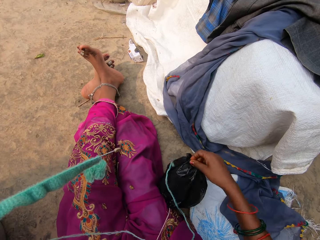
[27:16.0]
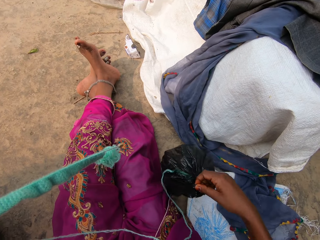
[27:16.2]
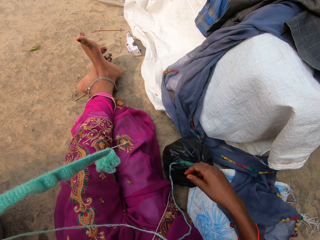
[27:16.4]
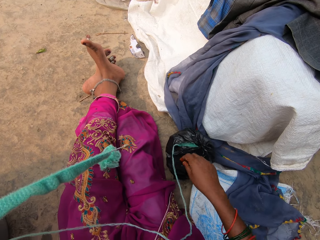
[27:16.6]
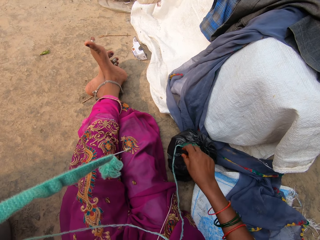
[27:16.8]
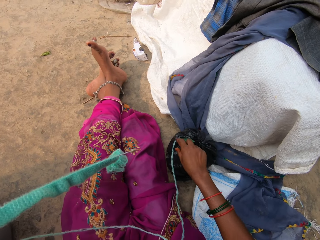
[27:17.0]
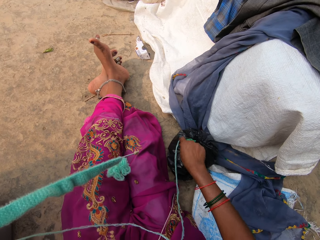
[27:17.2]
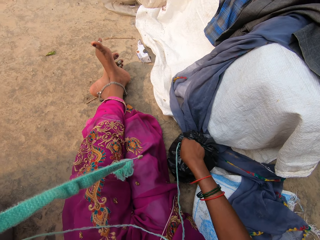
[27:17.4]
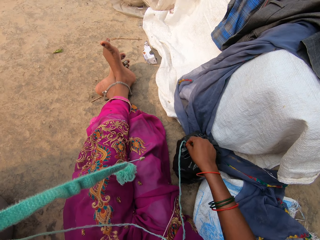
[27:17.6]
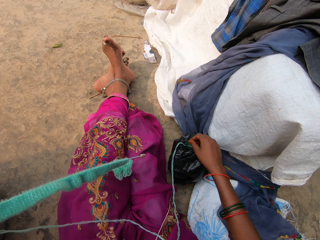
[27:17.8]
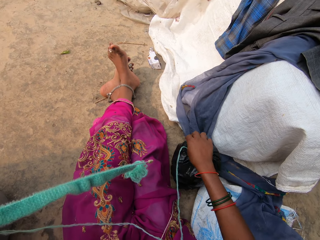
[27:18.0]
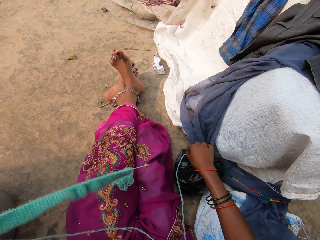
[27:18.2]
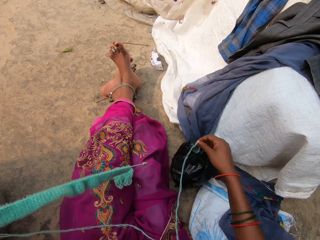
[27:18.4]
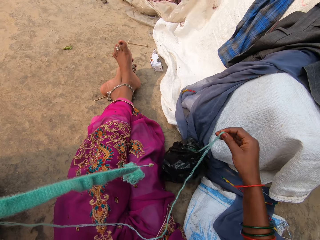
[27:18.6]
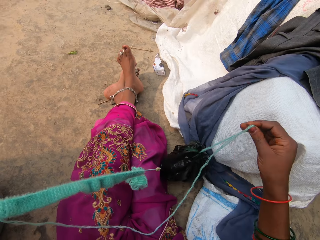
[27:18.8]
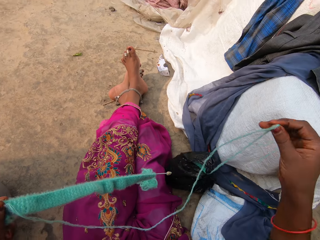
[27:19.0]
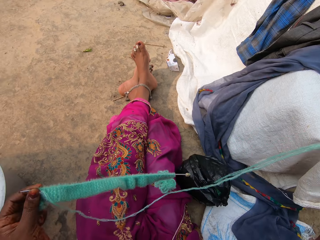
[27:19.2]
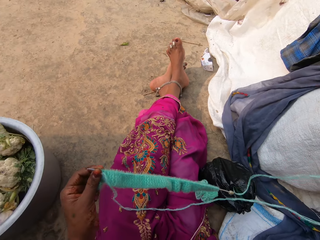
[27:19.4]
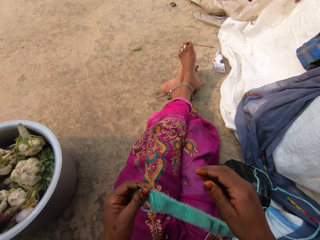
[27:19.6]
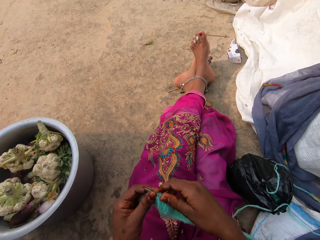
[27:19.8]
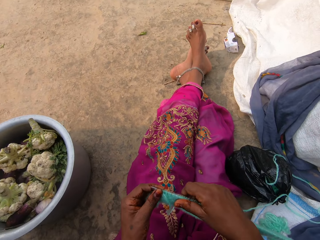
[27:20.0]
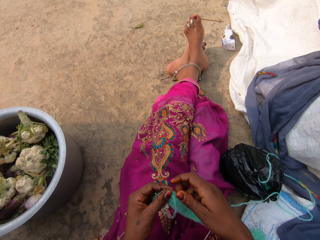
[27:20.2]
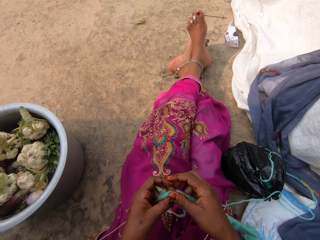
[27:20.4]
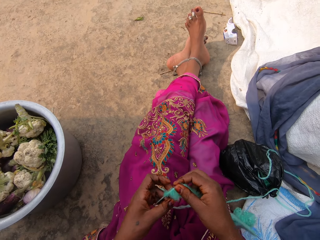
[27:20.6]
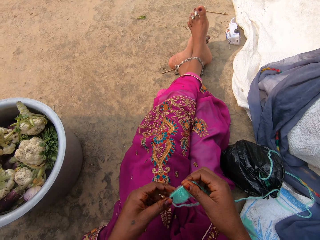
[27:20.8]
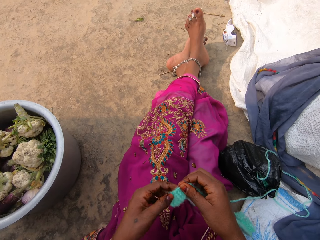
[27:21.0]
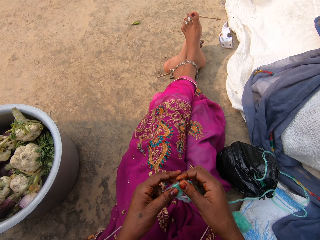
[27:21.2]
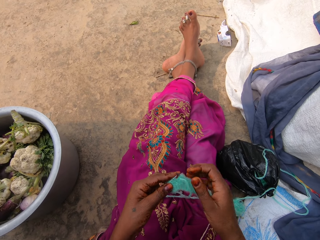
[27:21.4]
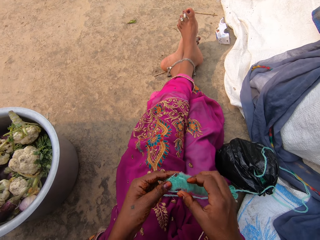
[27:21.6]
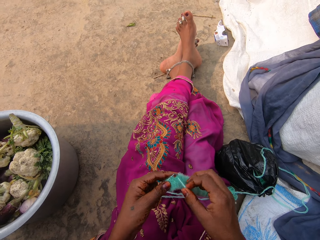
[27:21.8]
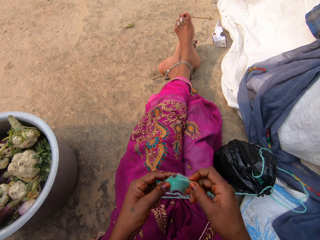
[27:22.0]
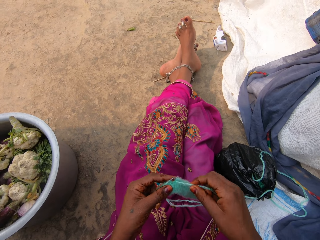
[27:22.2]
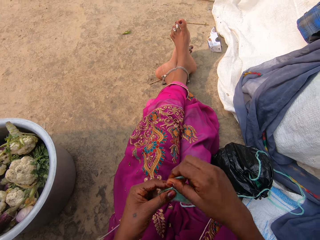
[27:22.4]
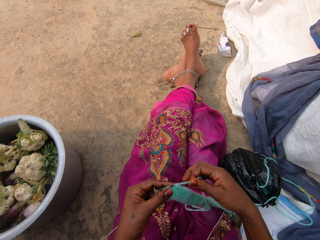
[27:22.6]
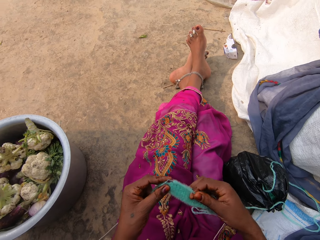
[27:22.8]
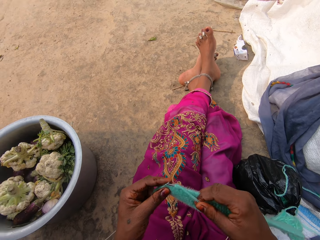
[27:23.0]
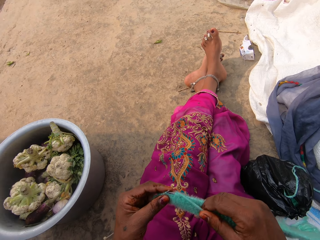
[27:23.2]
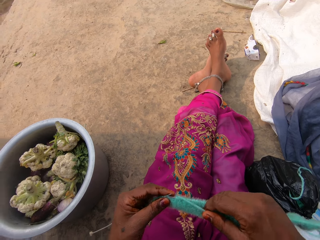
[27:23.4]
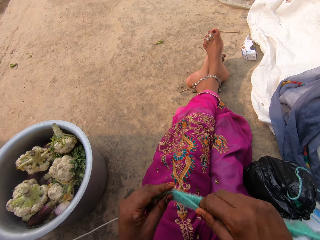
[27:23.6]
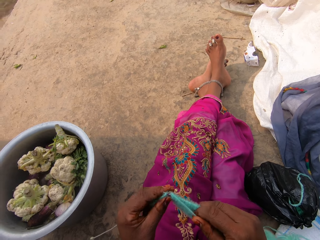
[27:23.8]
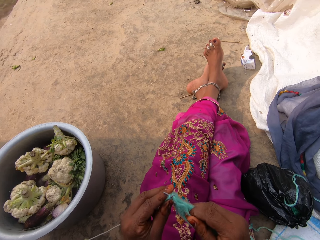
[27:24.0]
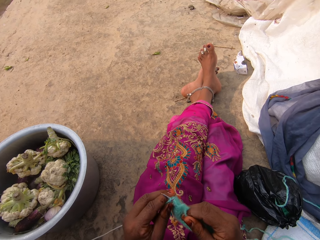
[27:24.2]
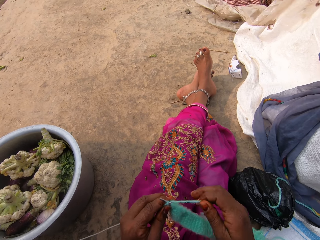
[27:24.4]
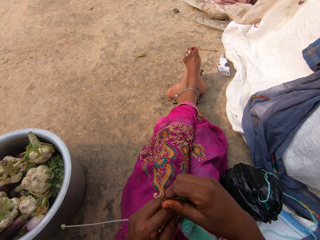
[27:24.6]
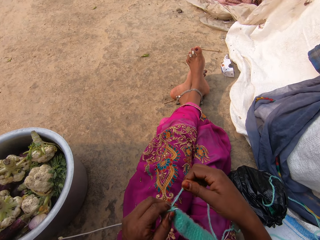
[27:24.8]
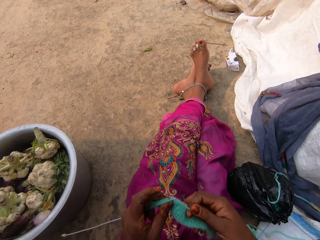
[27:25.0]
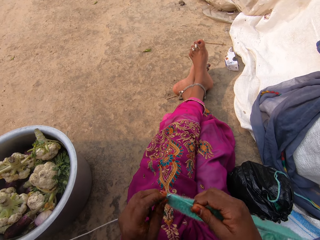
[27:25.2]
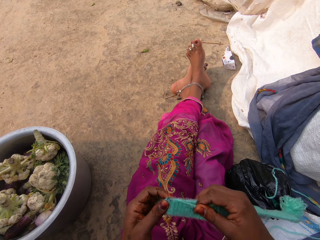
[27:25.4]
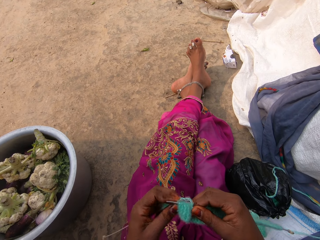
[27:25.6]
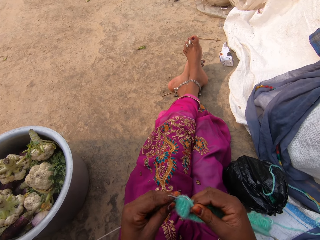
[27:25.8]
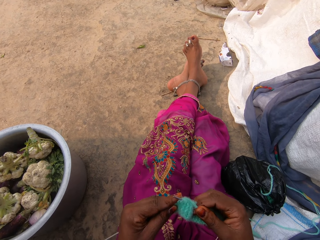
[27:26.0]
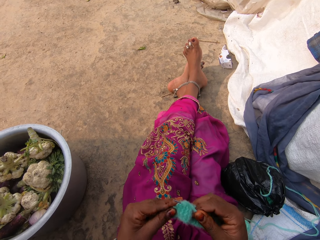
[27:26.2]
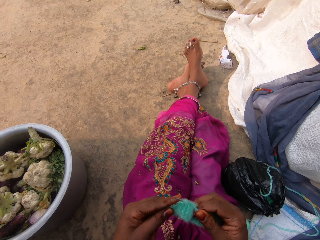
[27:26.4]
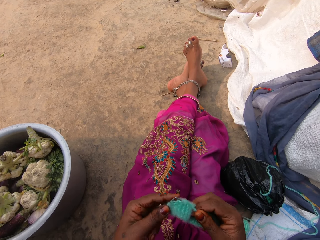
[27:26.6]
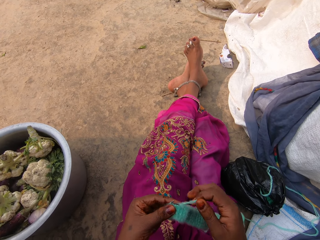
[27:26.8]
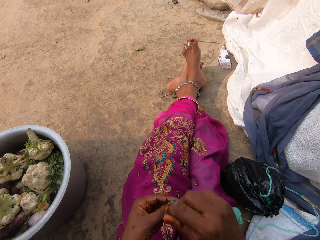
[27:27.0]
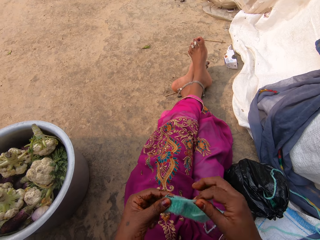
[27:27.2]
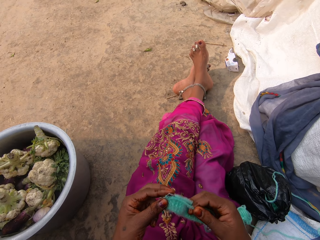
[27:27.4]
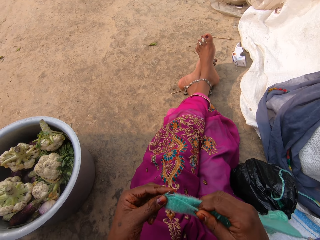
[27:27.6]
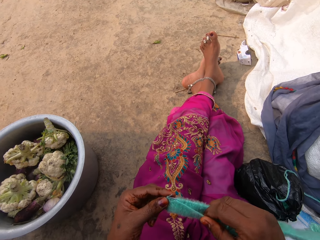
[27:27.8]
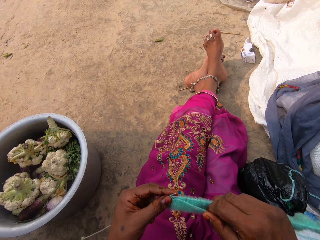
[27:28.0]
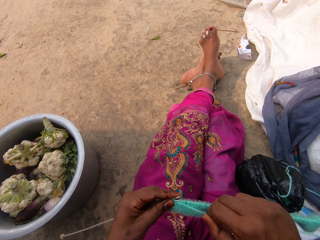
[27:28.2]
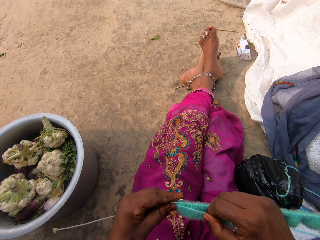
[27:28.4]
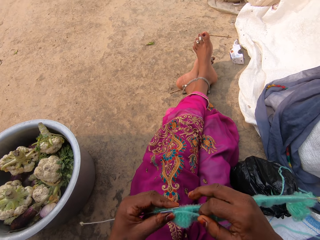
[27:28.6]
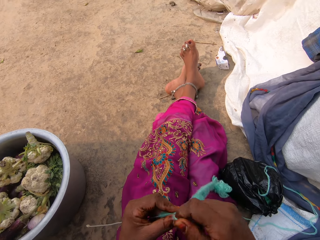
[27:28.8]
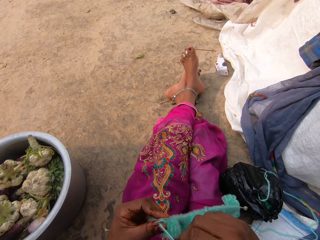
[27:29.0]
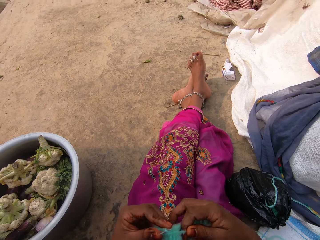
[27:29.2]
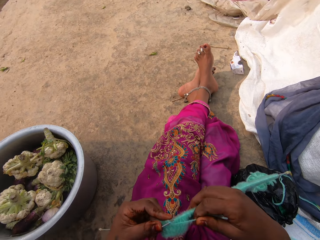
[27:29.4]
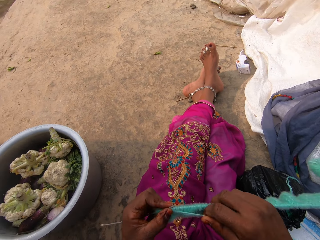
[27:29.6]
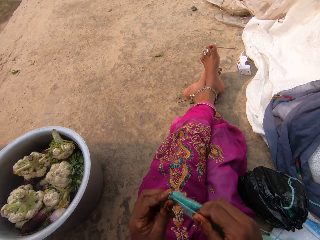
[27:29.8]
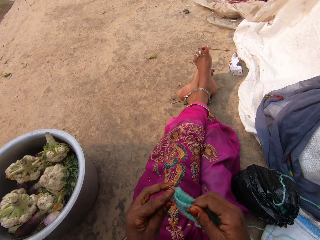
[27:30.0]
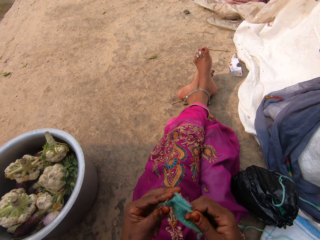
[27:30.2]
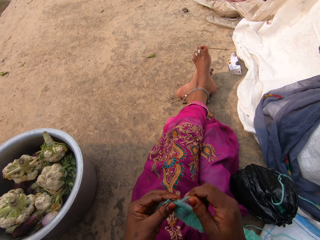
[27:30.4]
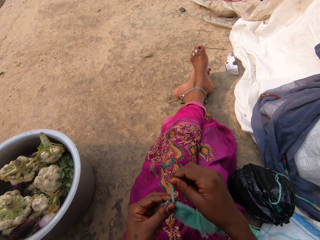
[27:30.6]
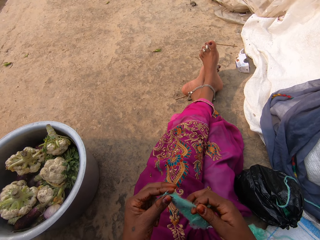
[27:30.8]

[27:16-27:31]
The camera wearer adjusts the thread bag with her right hand. She holds the polythene paper bag. She adjusts the thread with her right hand. She holds the knitting needle with her left hand. She knits the thread with the knitting needles in her hands. She knits the fabric. She knits the fabric again.

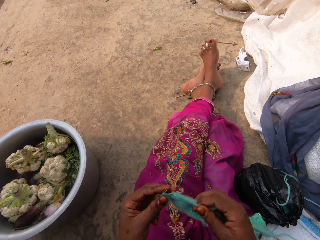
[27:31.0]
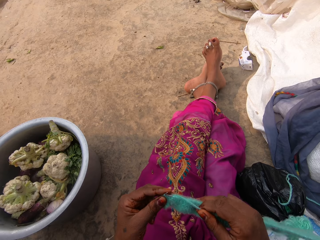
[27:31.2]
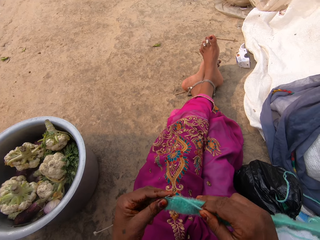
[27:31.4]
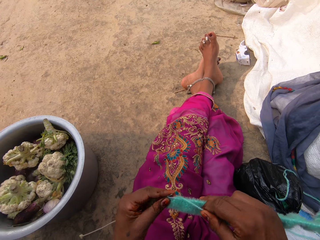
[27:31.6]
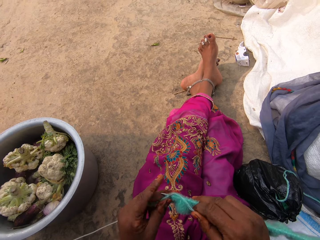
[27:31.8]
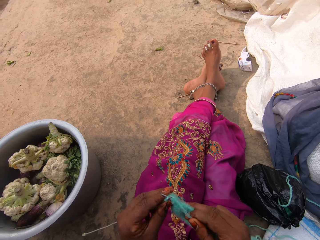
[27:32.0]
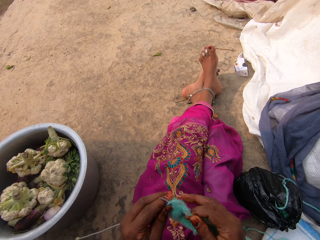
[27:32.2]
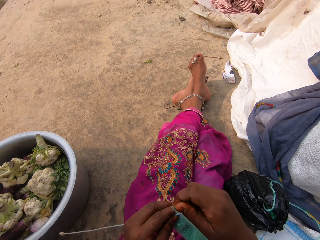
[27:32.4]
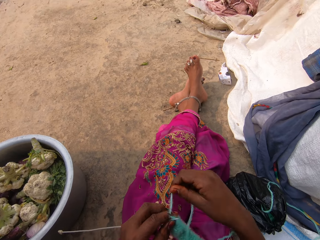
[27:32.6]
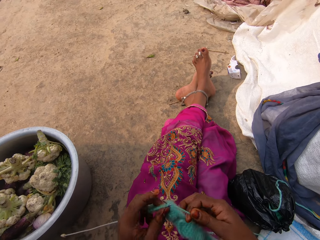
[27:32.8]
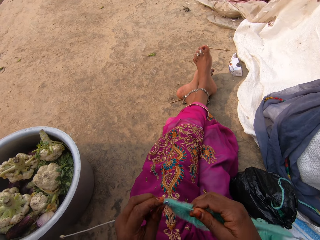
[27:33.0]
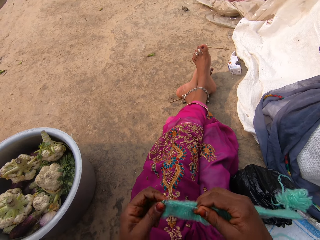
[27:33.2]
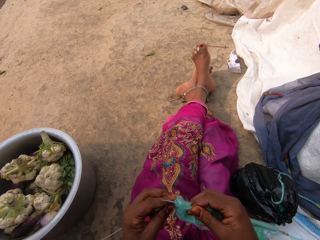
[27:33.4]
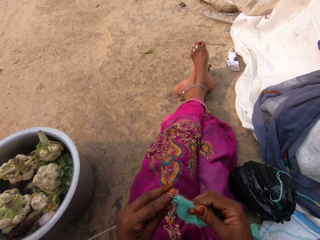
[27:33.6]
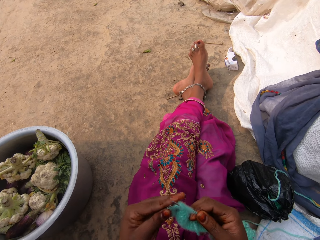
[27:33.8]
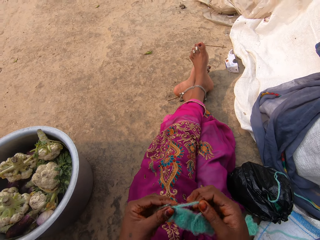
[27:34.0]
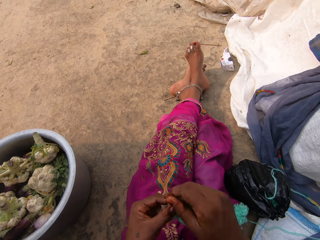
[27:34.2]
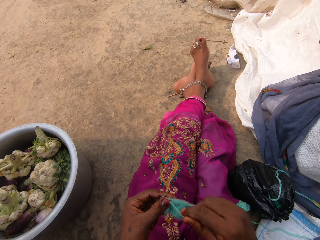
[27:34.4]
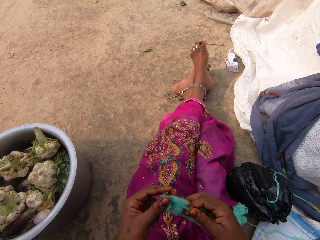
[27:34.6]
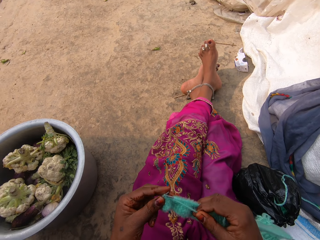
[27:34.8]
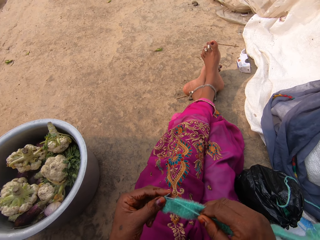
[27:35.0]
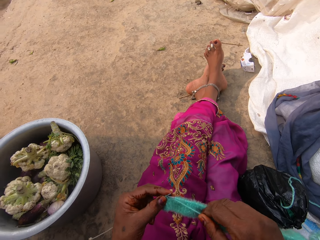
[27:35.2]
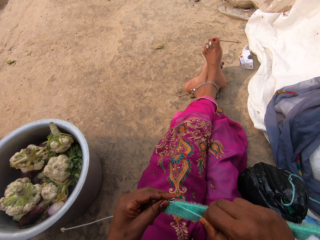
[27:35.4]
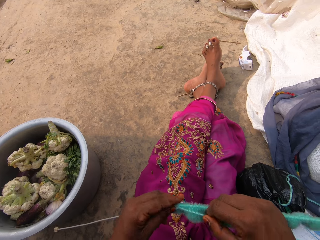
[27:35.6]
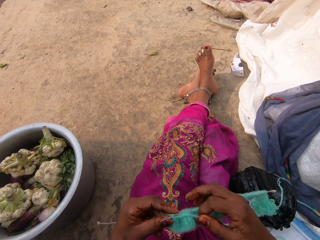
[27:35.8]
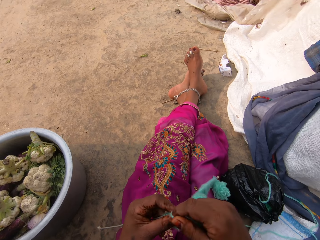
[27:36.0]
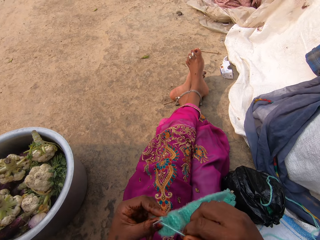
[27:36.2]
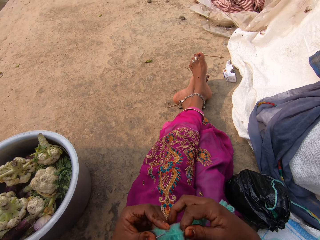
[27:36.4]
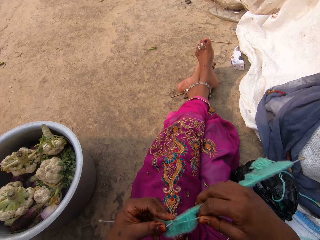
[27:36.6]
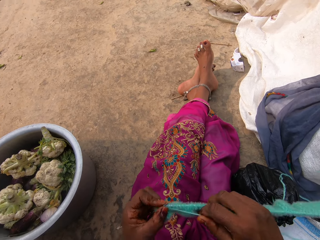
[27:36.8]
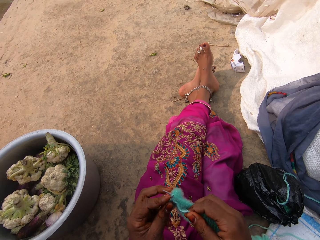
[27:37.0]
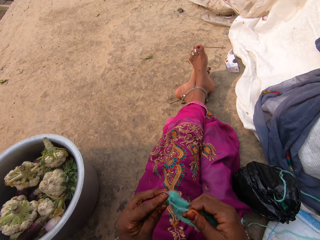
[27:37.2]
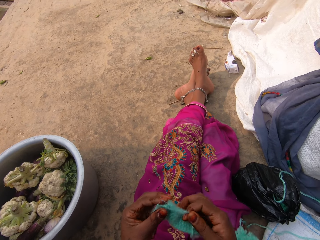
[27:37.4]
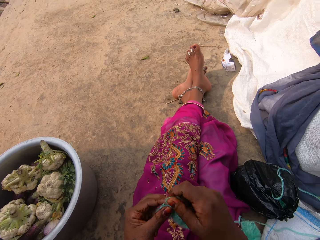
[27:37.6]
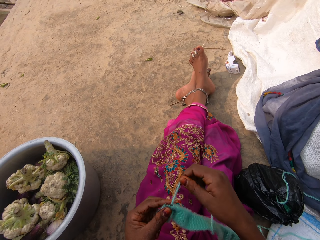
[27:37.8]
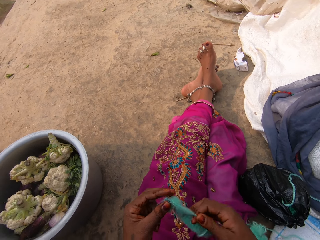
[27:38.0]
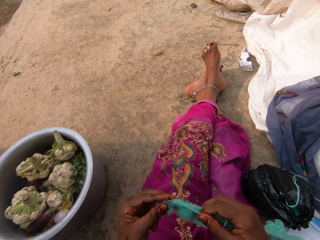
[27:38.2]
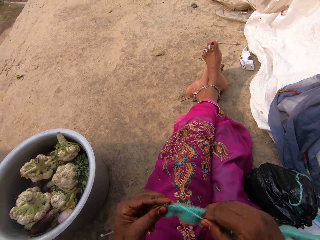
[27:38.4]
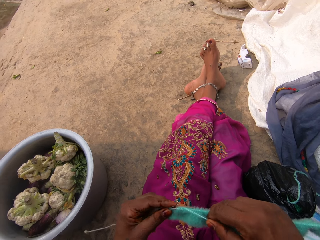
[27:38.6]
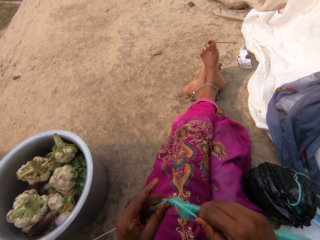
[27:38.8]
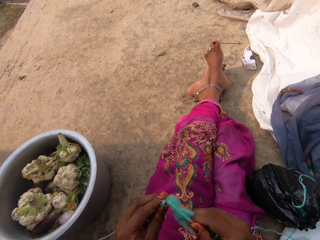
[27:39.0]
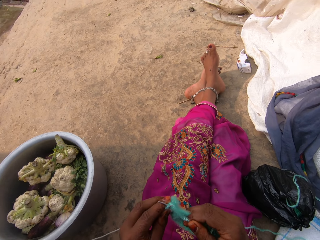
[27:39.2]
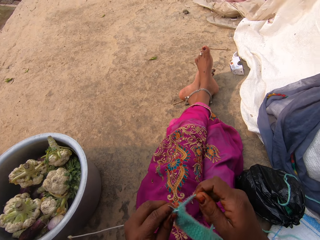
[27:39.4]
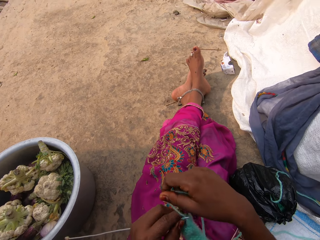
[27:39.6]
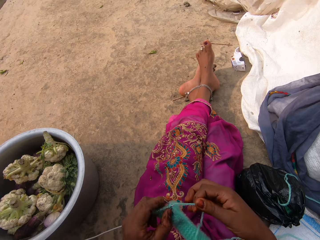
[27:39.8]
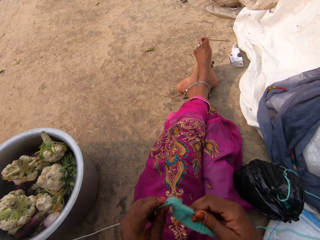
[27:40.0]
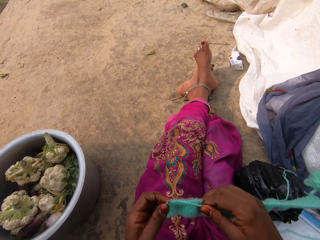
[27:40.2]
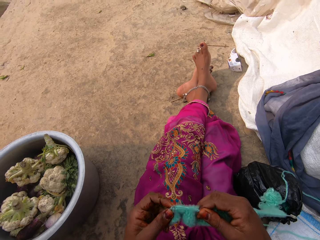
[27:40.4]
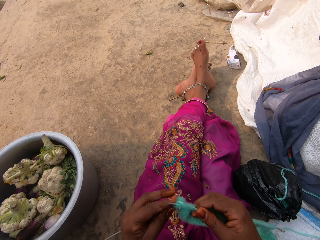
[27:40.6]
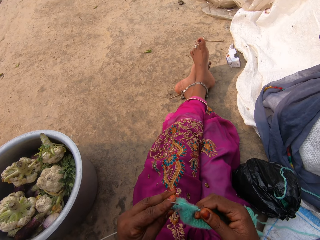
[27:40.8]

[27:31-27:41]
The camera wearer holds the fabric. They hold the thread.
